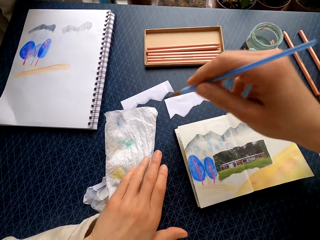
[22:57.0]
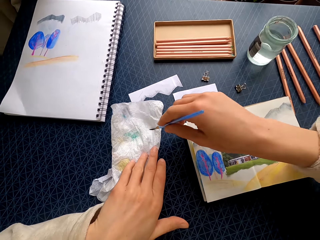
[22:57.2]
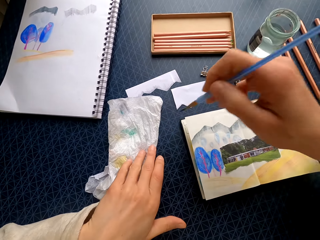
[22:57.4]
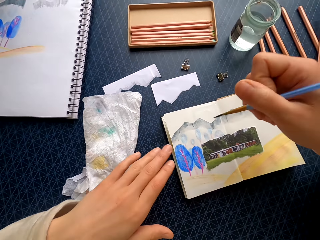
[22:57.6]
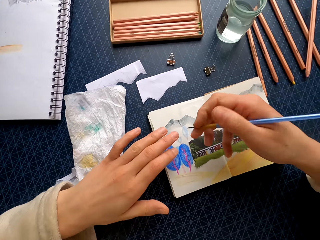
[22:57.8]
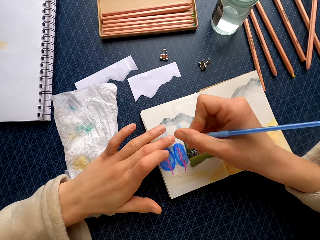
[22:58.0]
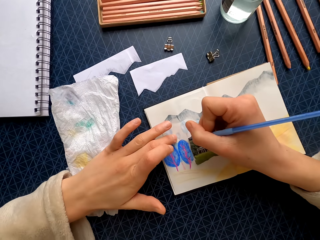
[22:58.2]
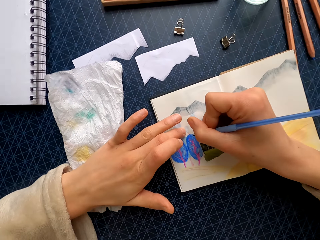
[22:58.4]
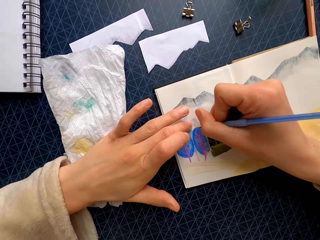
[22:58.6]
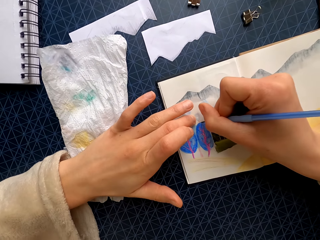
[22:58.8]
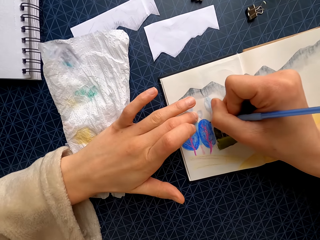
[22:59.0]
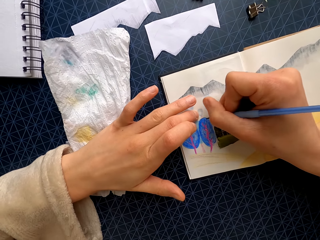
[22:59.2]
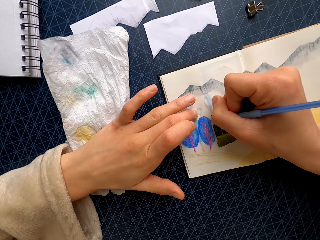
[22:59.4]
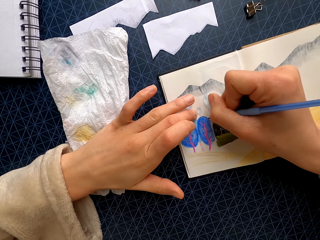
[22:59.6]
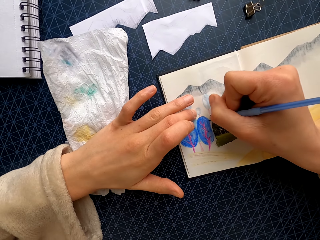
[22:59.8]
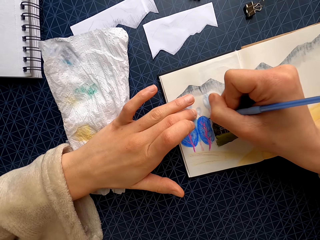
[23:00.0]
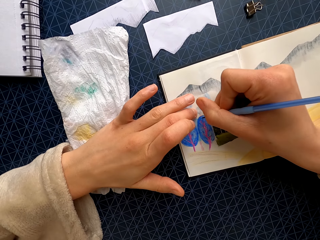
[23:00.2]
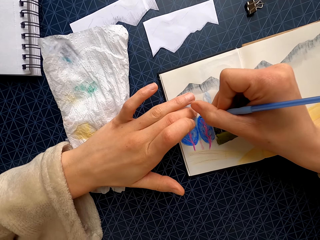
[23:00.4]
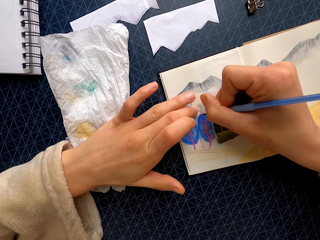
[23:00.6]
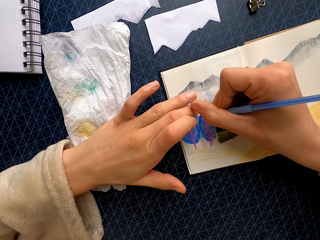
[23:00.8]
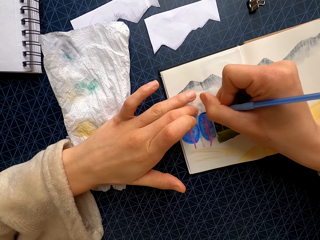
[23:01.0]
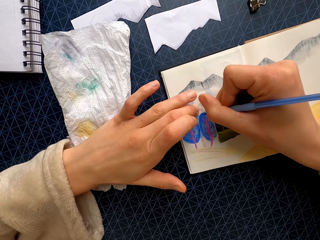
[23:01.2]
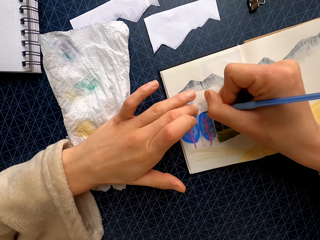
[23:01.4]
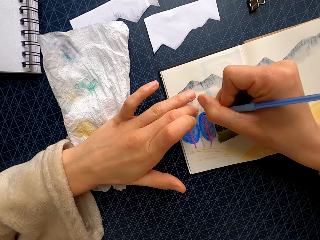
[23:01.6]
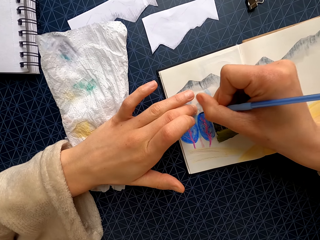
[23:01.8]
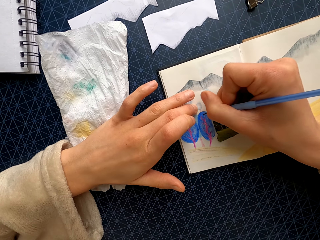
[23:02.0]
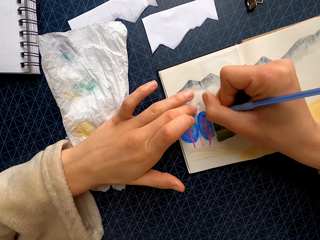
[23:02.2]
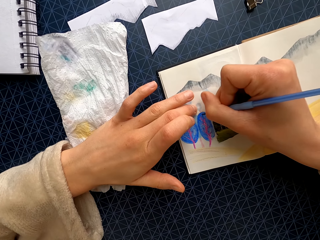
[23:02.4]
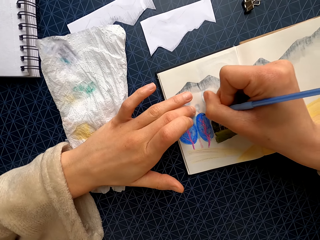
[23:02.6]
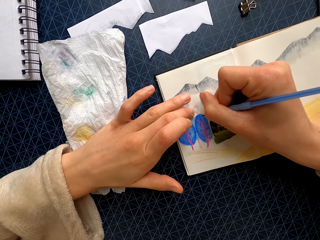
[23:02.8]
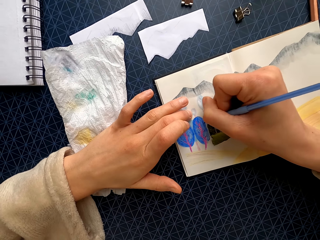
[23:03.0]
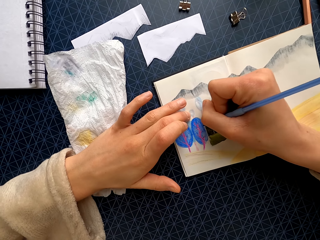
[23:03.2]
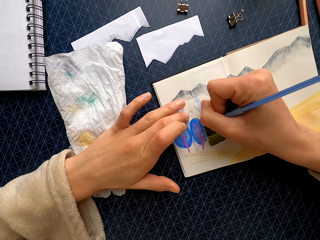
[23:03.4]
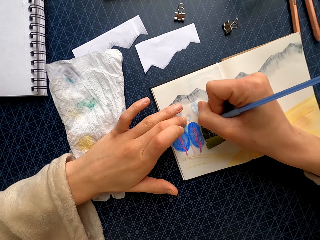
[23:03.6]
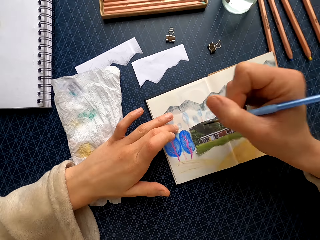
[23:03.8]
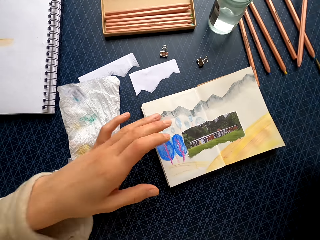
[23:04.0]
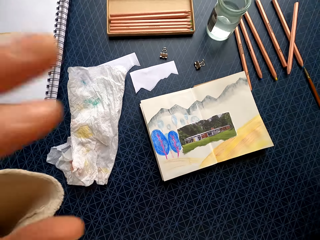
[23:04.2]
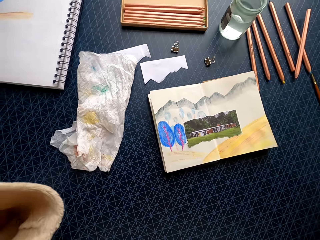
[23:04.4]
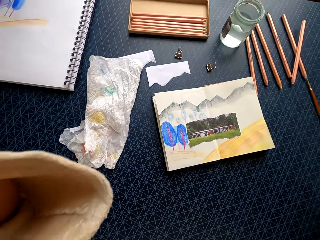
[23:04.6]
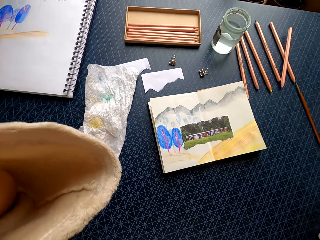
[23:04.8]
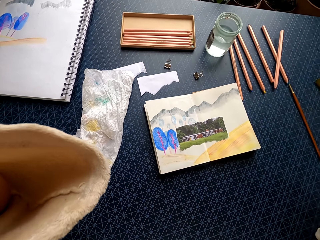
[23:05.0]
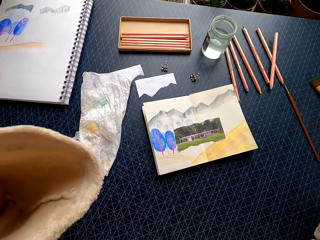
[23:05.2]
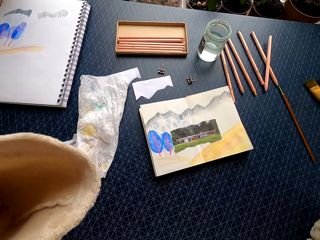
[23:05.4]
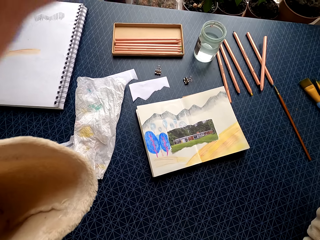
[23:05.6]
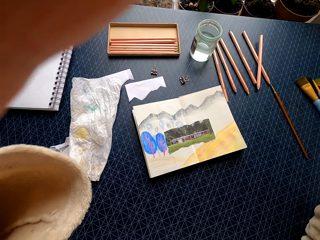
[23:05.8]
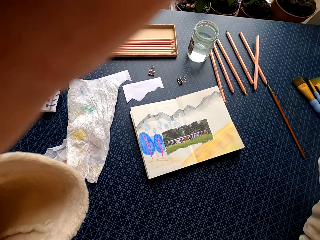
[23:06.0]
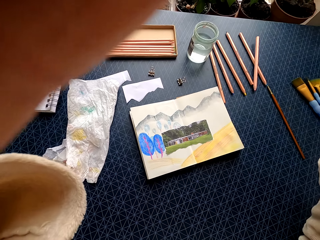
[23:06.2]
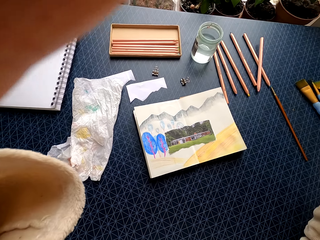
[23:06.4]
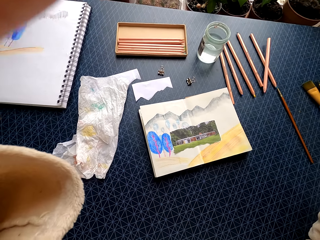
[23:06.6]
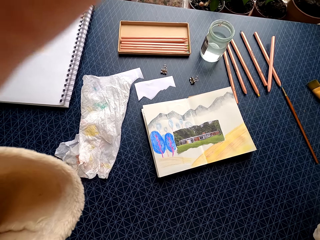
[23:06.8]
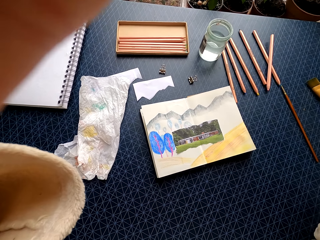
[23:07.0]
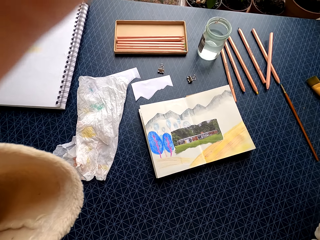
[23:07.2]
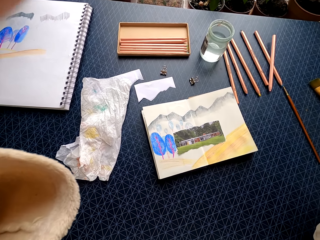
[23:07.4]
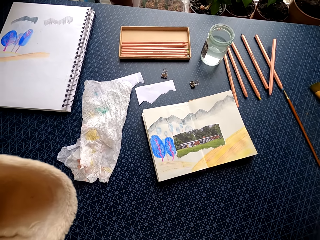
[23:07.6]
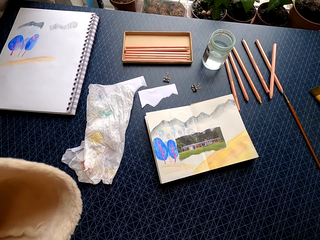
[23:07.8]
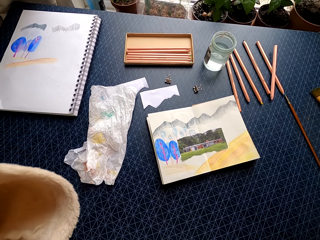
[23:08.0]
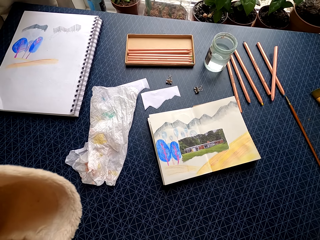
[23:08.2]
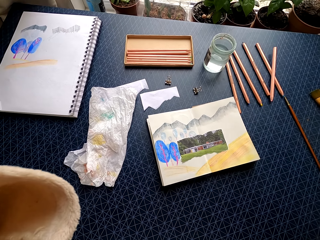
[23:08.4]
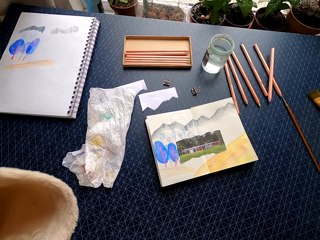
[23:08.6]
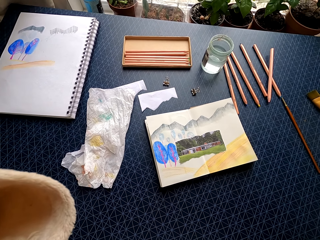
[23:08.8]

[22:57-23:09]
The camera wearer dips a paint brush in a bottle. They wipe the paint brush with a paper towel. They put a hand on a drawing book. They paint a drawing on the paper with the paint brush. They raise hands. They adjust a camera.

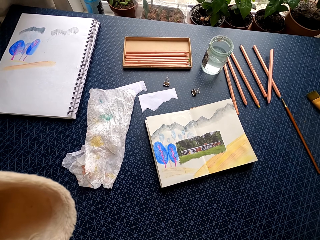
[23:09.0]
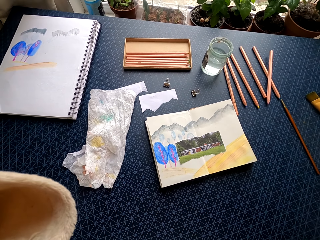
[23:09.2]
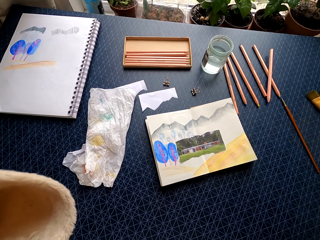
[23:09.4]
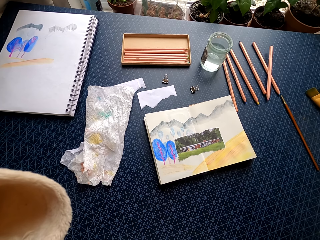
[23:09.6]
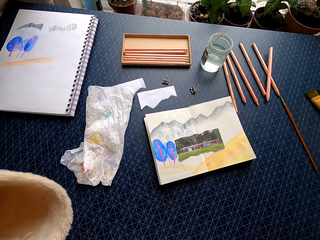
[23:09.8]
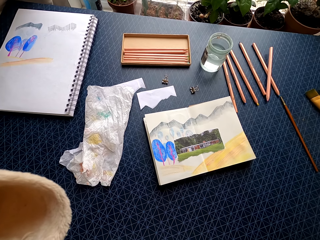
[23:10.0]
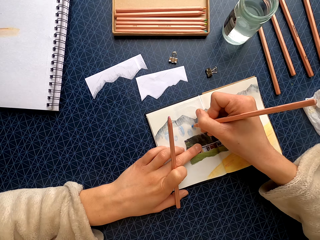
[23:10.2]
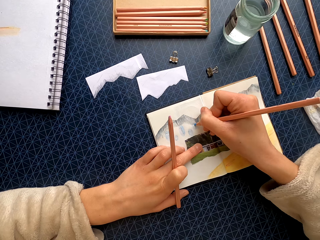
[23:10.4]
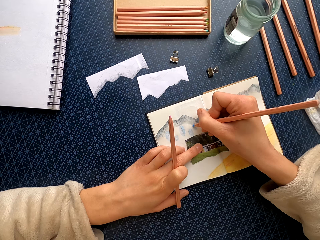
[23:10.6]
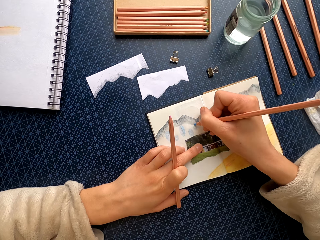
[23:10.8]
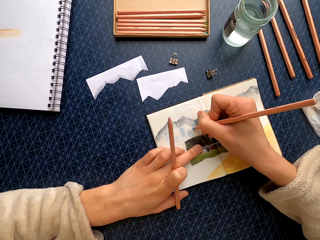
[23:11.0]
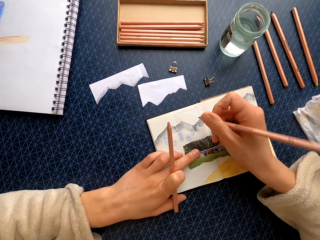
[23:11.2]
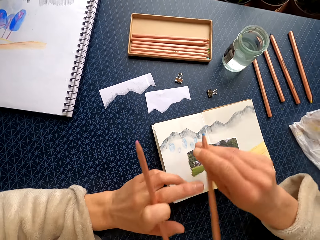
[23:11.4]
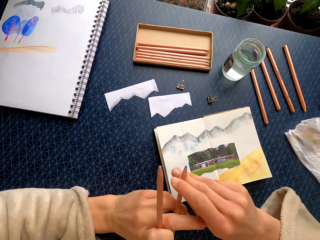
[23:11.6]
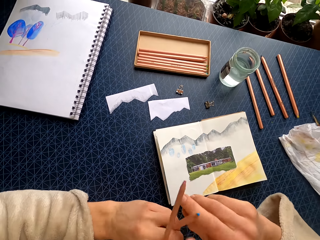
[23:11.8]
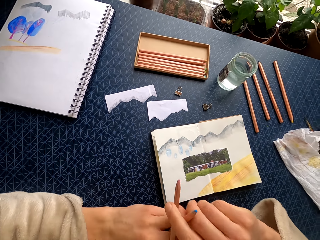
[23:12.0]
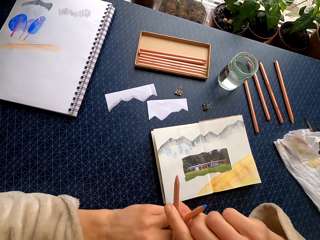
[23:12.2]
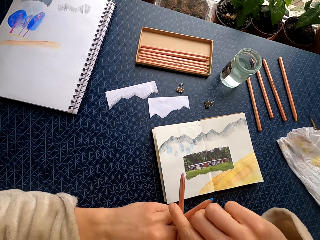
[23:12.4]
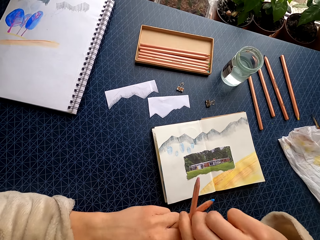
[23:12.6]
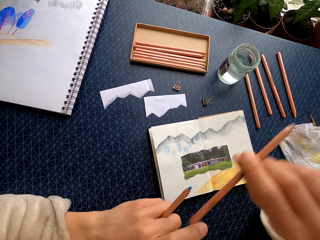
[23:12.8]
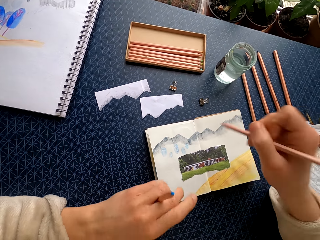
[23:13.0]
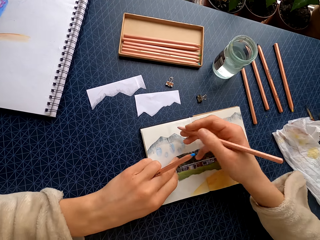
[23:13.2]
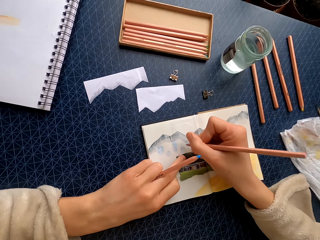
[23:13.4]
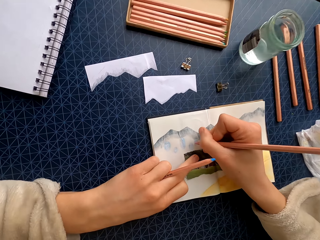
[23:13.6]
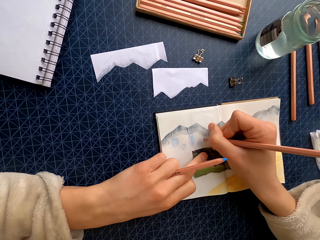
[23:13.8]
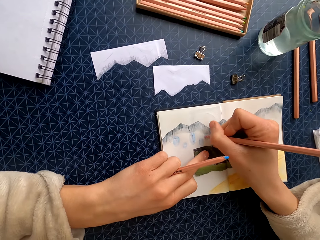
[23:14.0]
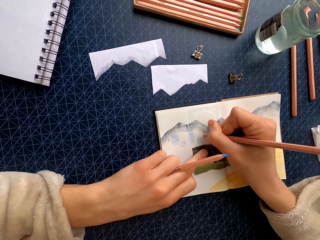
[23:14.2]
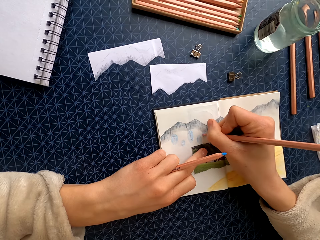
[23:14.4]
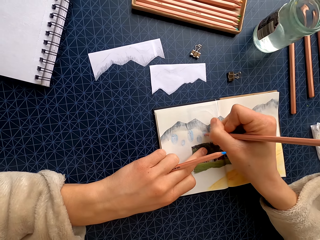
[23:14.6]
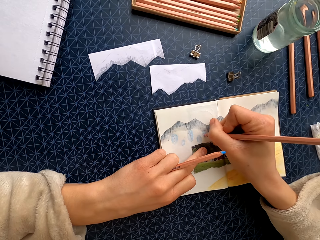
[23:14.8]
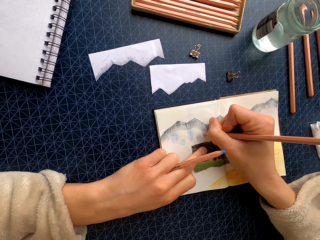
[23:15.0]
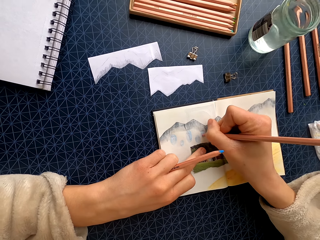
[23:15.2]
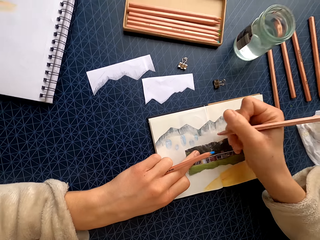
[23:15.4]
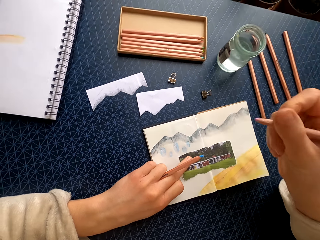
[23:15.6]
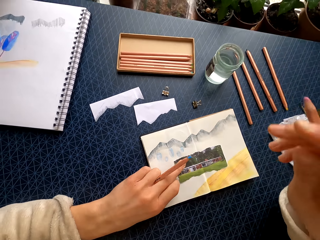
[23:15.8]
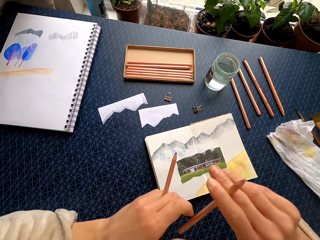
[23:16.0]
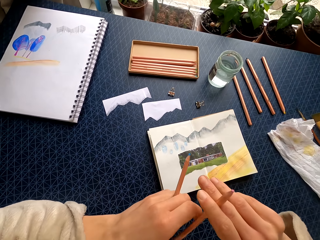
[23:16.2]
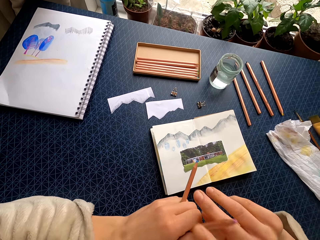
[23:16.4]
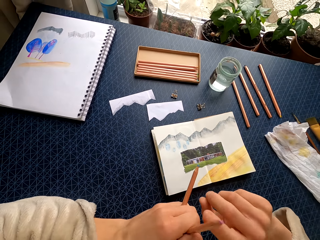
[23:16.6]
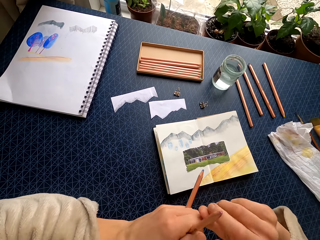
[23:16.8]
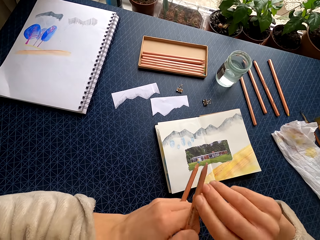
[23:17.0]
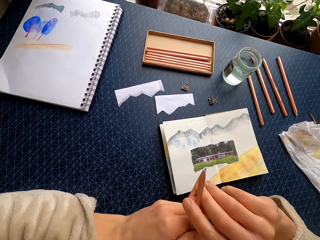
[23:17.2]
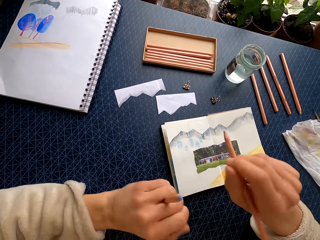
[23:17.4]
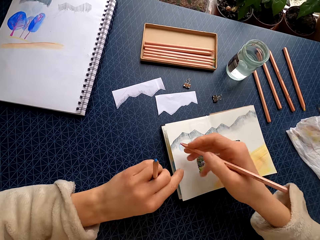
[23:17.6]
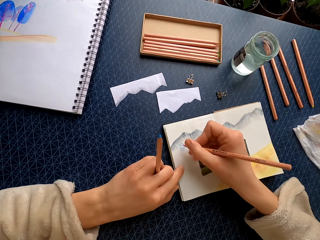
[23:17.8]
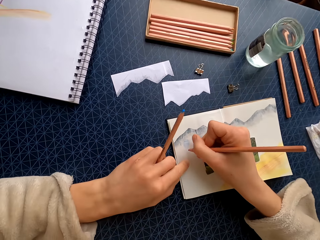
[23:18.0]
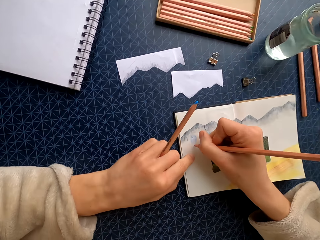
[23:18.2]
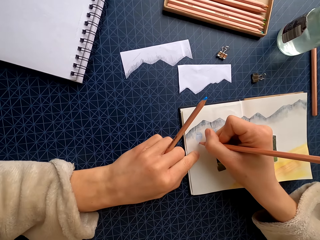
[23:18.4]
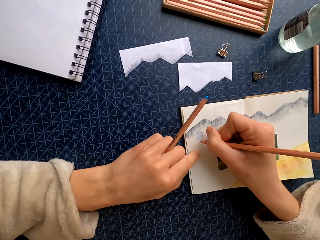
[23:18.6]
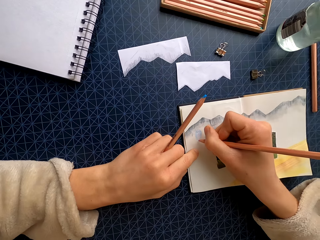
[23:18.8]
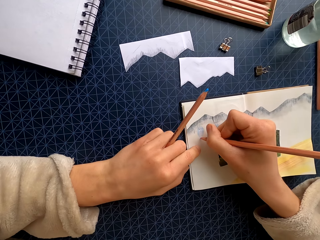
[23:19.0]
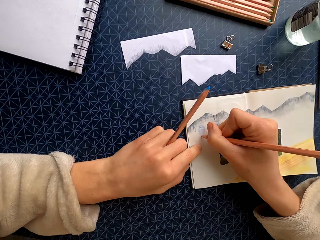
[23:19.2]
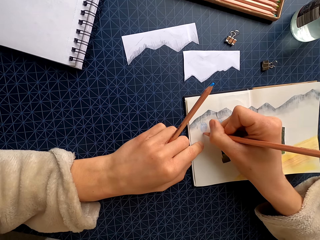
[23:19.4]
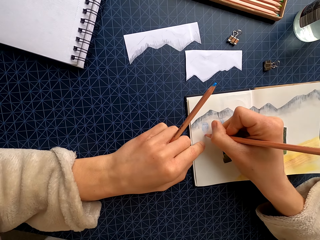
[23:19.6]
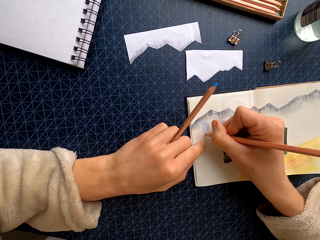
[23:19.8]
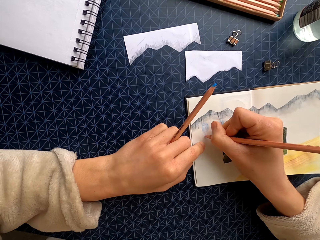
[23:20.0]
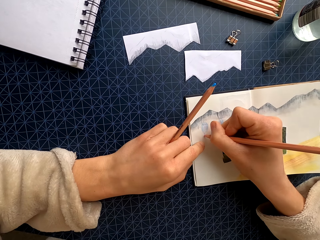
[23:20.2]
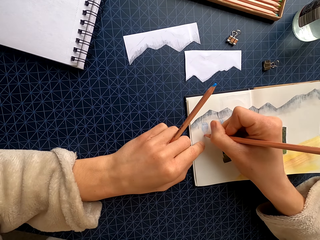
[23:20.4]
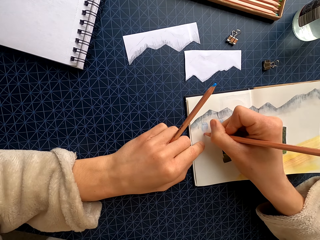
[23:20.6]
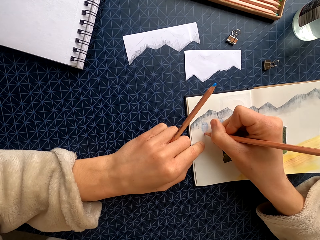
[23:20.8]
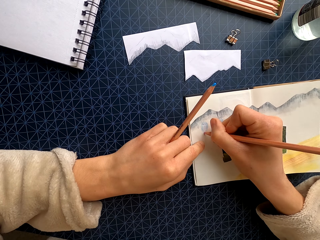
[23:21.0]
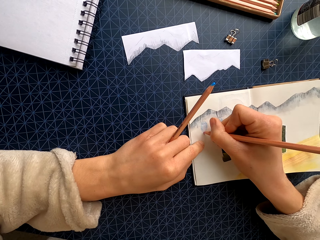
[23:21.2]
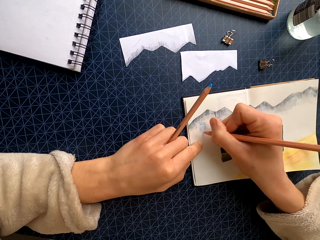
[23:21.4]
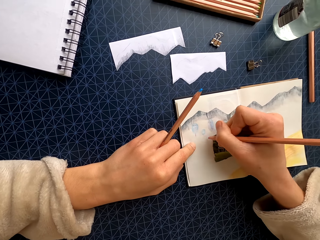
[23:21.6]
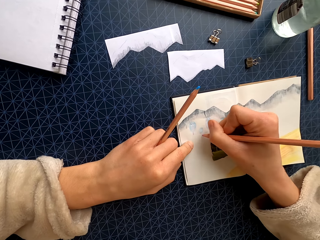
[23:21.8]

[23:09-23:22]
The camera wearer colors a drawing on the paper with a crayon. They pick the crayon from the other hand, the left hand. They color the drawing on the paper with the crayon. They put the crayon on the other hand. They color the drawing with the crayon.
